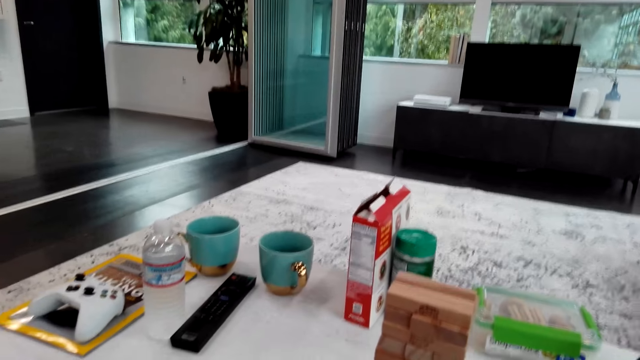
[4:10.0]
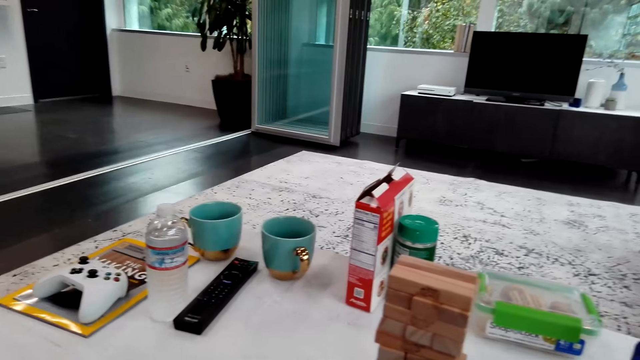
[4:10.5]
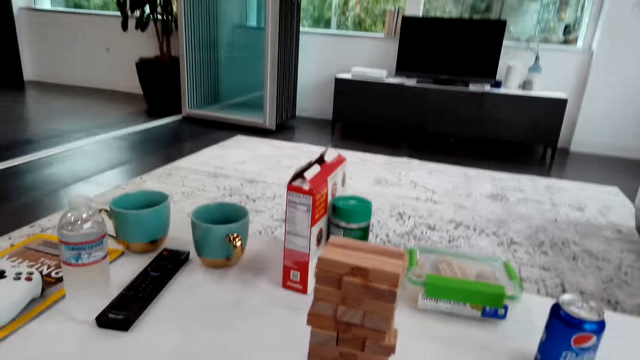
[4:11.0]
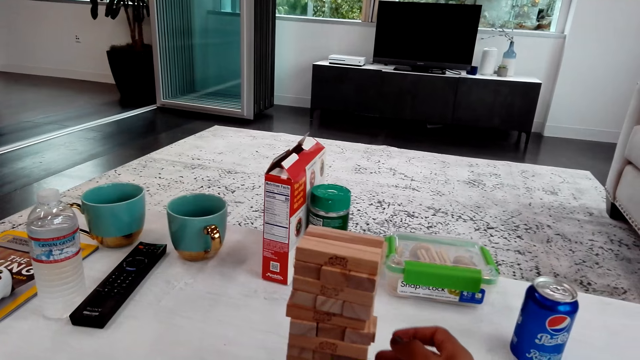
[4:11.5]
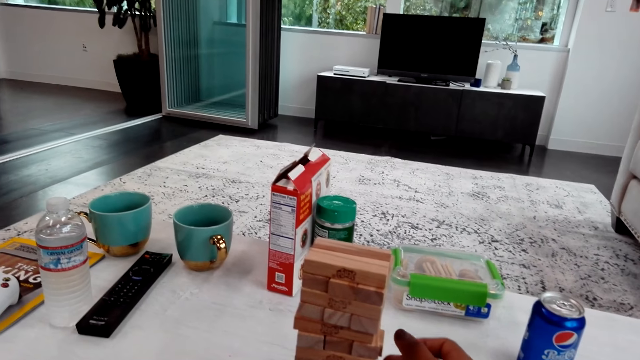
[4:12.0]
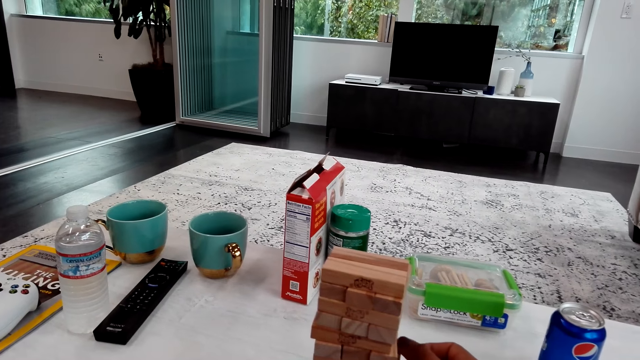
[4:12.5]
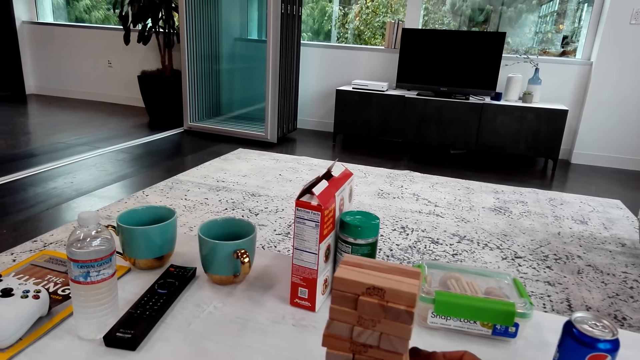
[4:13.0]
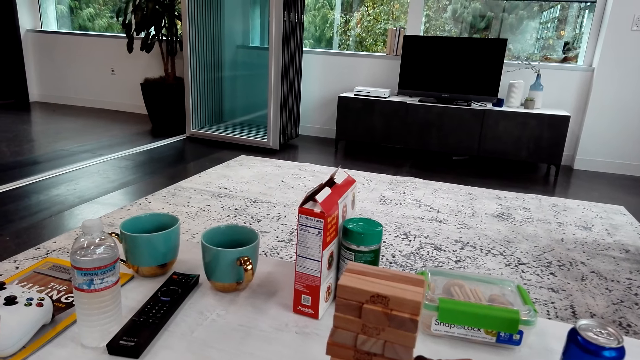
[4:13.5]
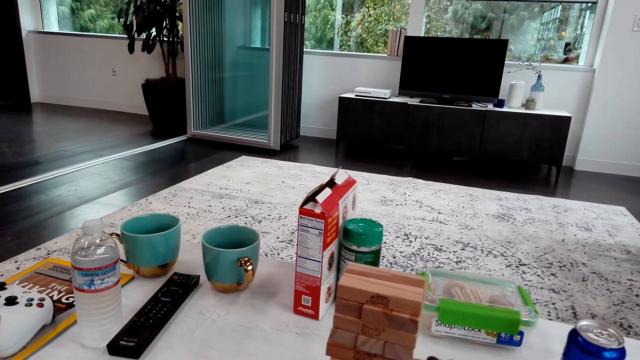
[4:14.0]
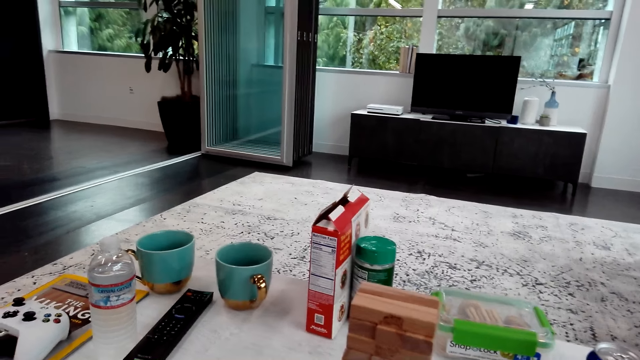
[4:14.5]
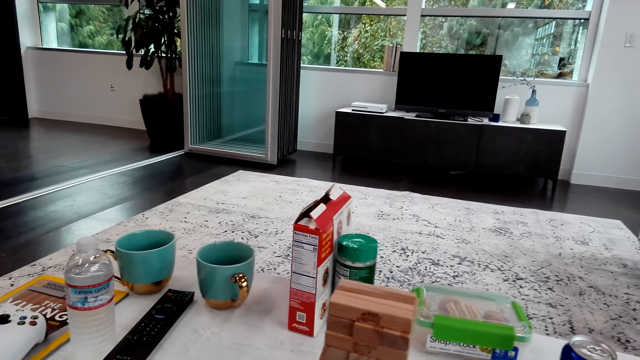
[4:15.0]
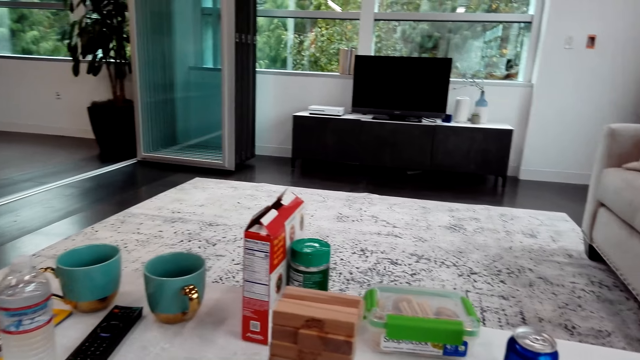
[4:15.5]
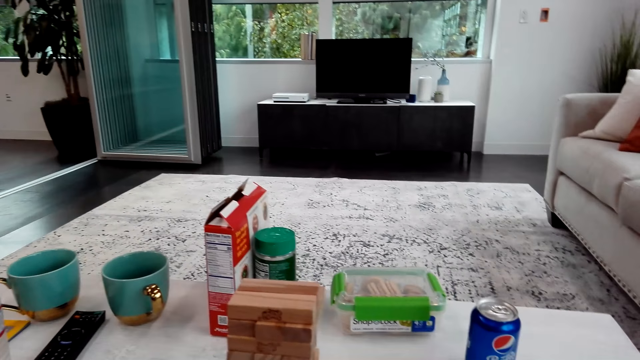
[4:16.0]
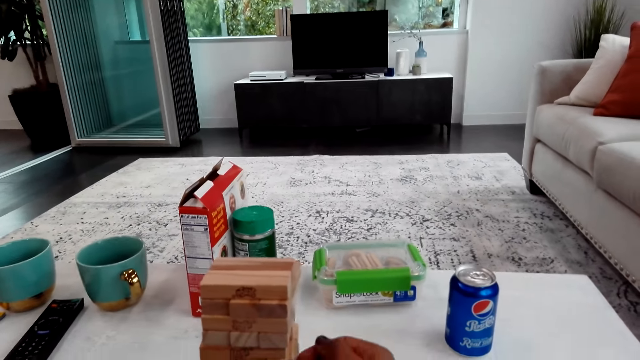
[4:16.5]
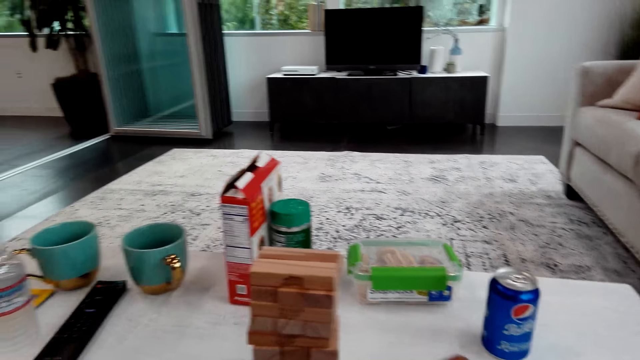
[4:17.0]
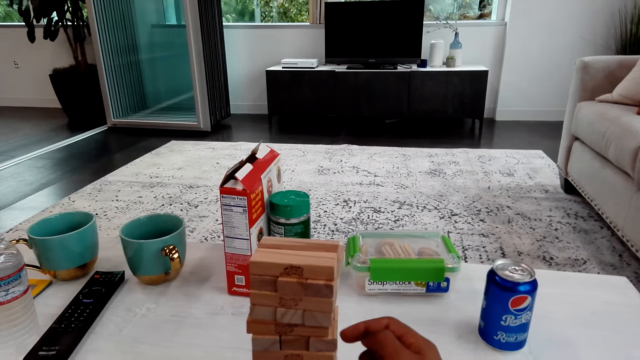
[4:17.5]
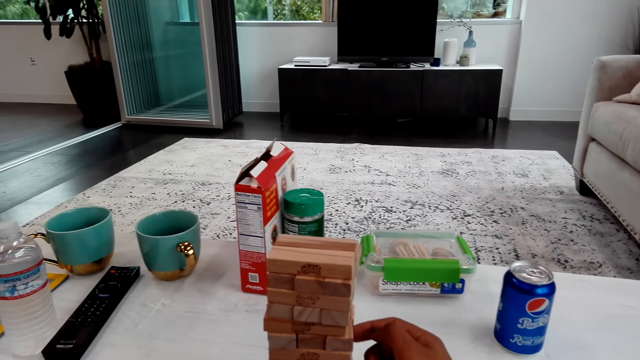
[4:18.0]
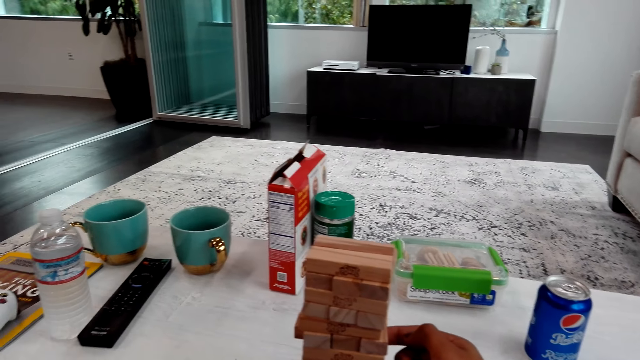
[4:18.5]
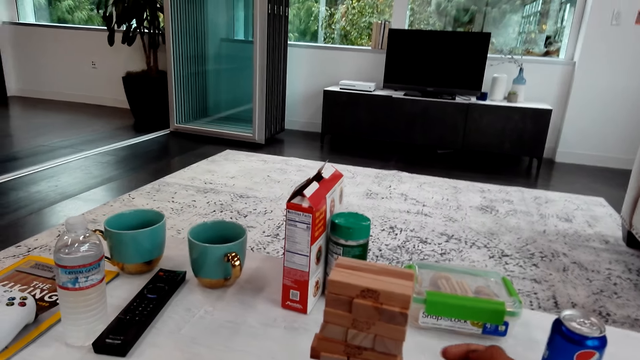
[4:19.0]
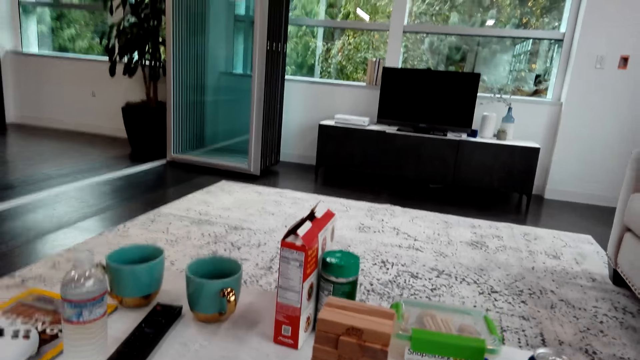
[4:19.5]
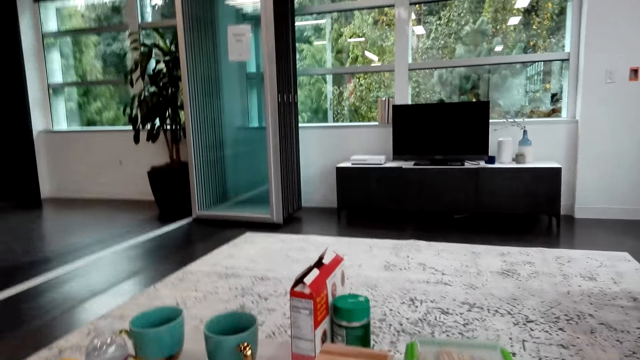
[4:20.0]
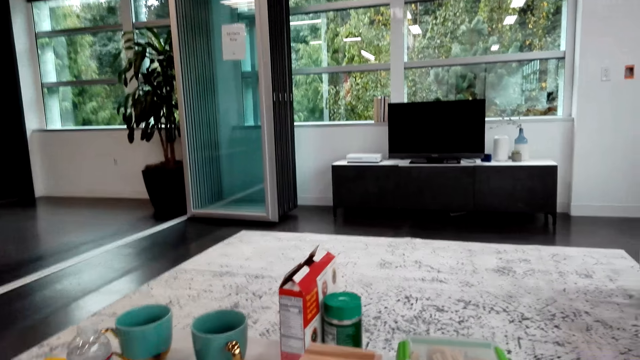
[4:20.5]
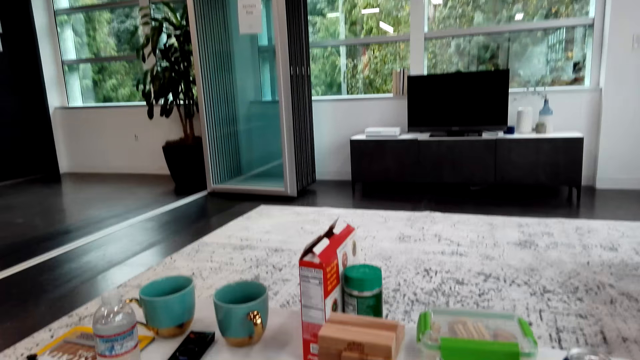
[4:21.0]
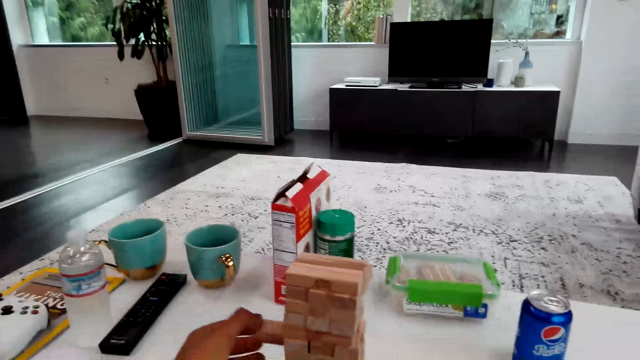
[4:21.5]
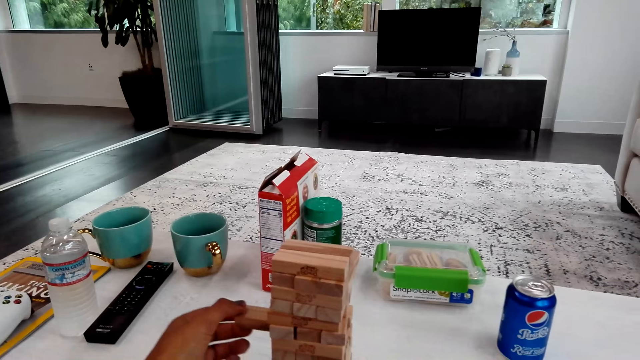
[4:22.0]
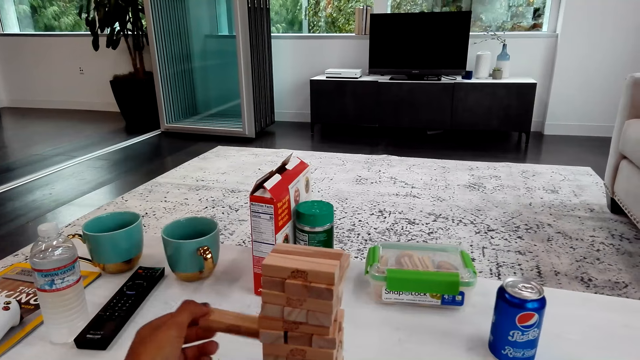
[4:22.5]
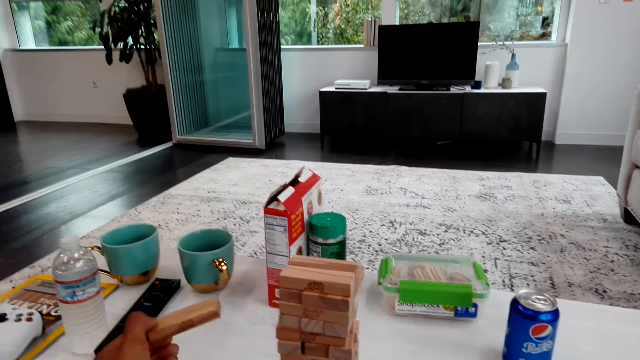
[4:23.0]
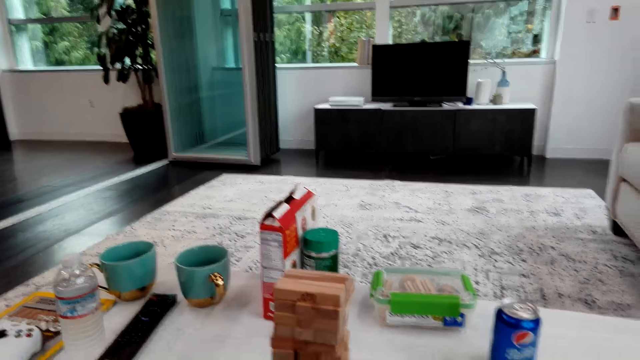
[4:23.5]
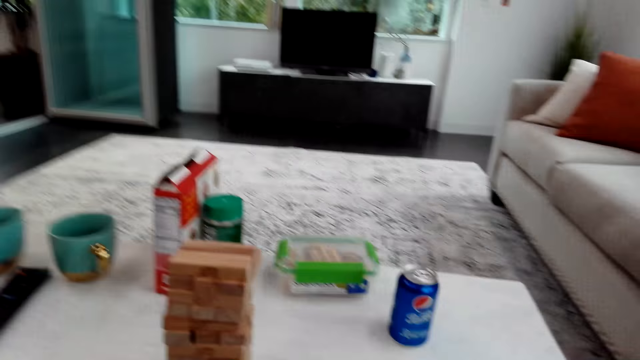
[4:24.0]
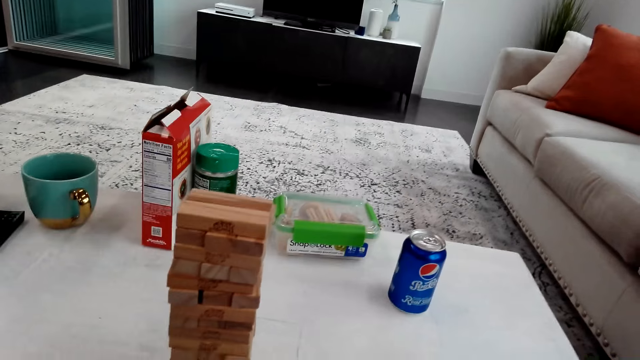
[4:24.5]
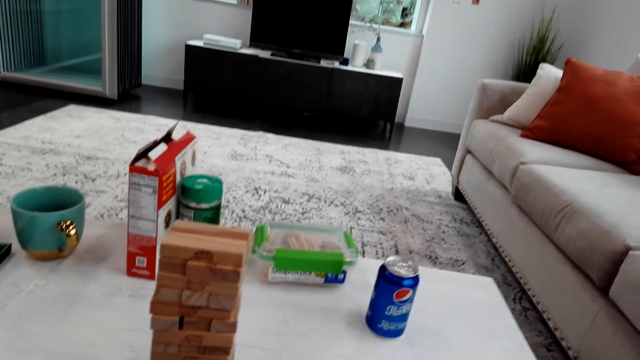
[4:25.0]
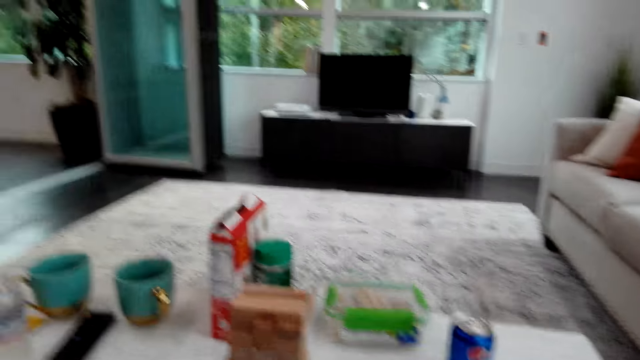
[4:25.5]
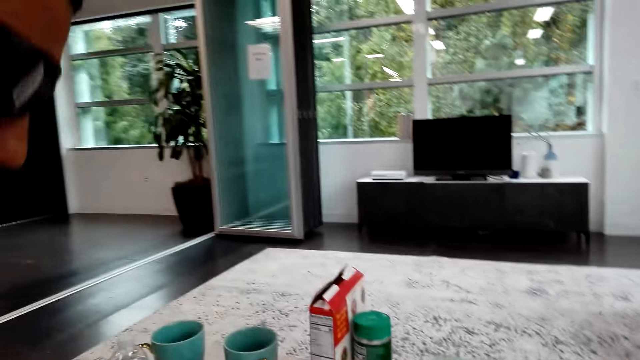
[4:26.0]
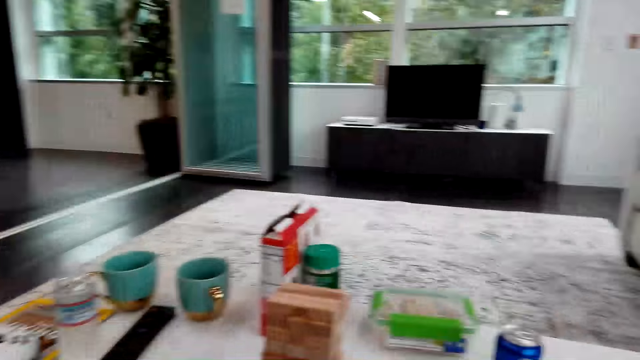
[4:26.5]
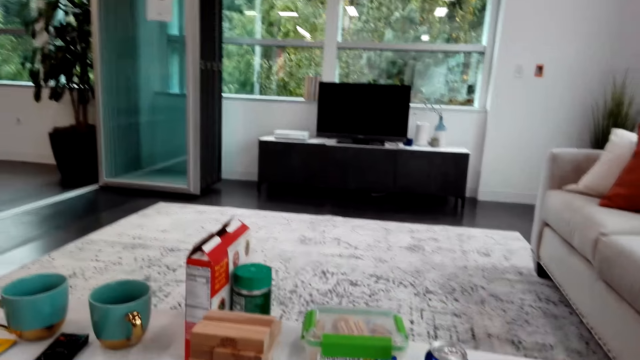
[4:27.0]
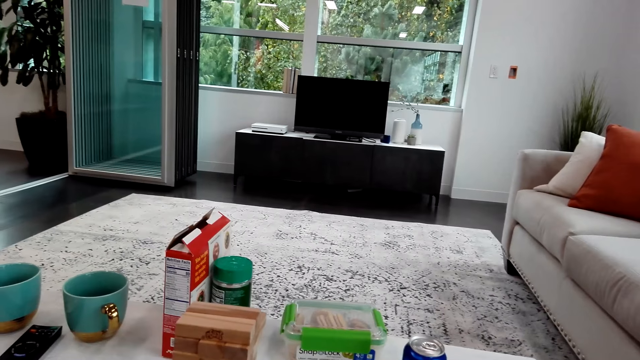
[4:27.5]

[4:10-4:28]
The camera wearer talks with a man and plays the trembling tower. They push a block. They remove the block.

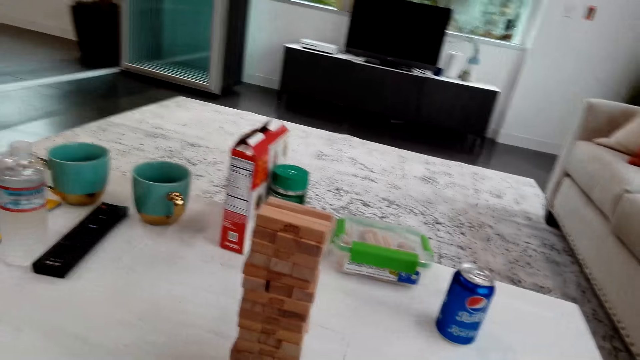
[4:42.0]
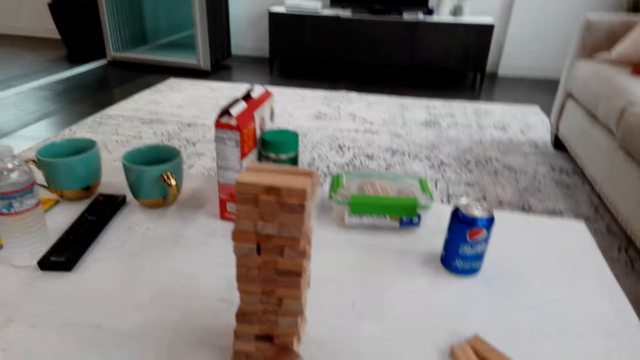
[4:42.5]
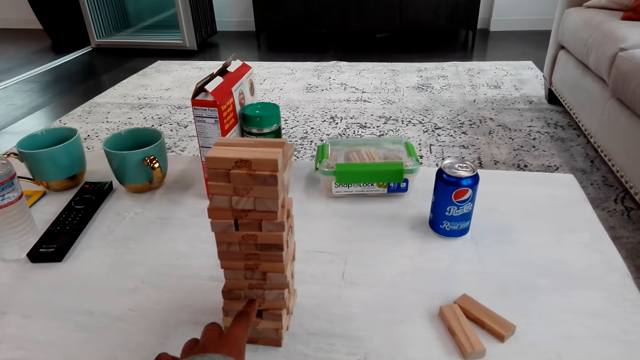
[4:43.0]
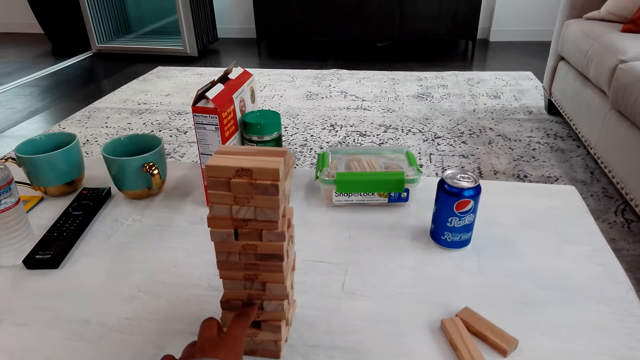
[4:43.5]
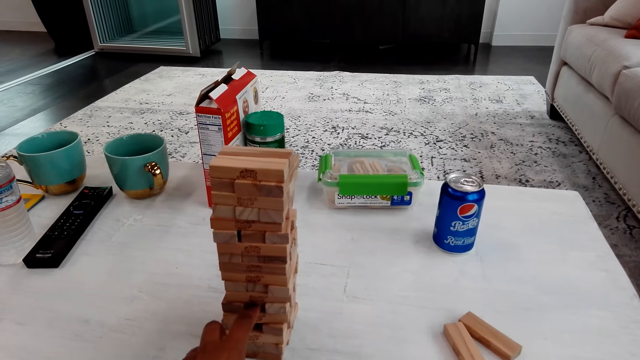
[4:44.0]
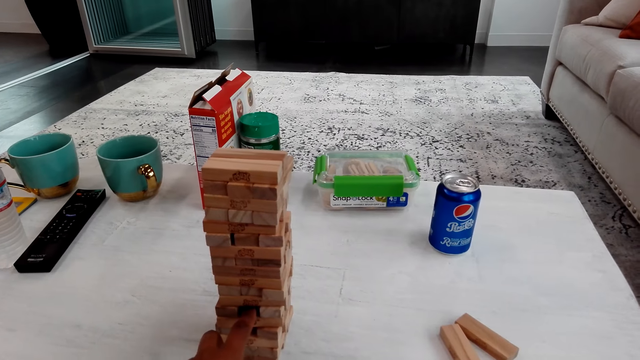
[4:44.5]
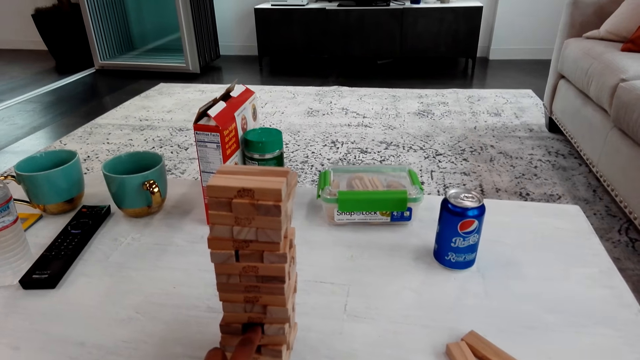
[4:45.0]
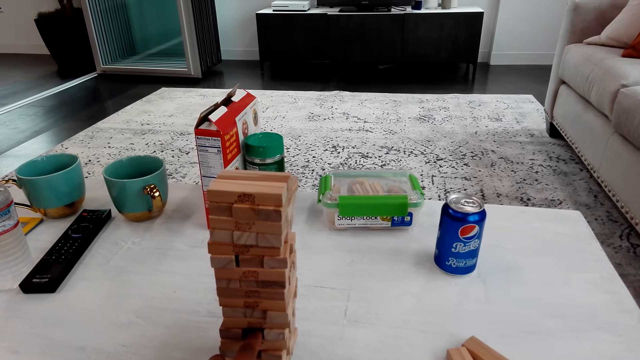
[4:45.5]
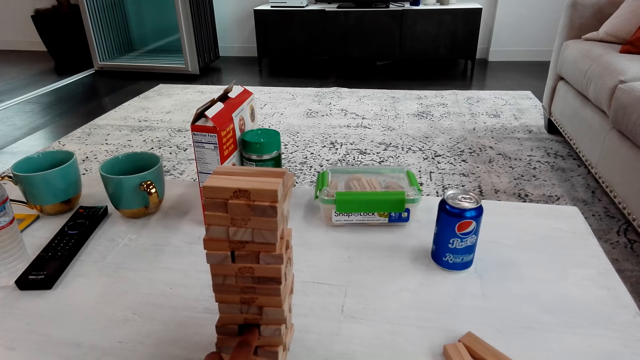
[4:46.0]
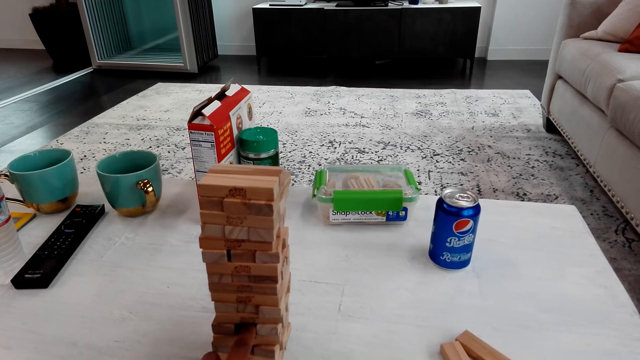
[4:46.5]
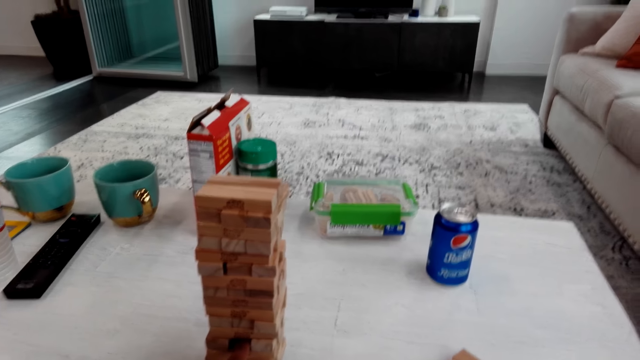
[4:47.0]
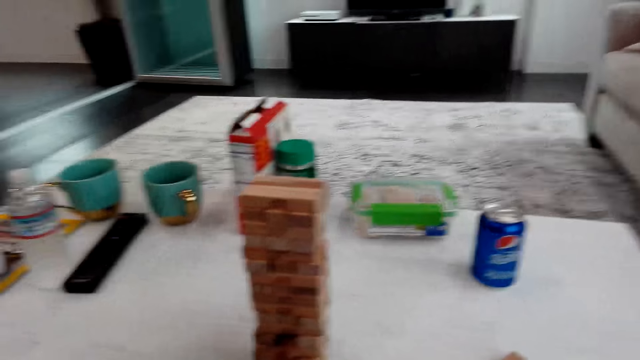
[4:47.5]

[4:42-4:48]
The camera wearer pushes a block.
